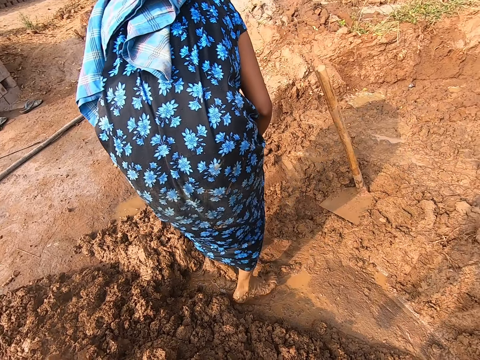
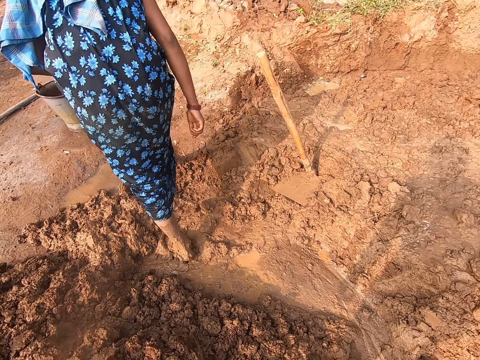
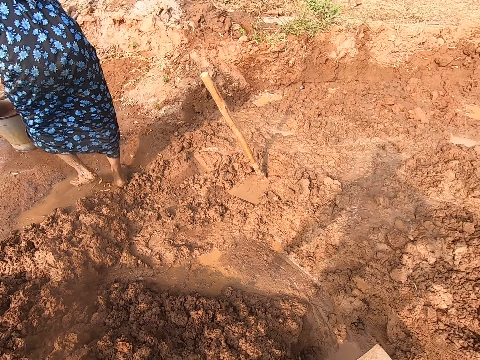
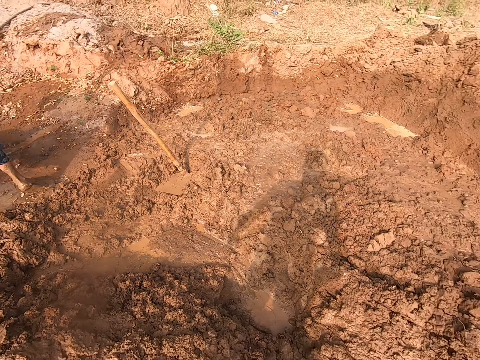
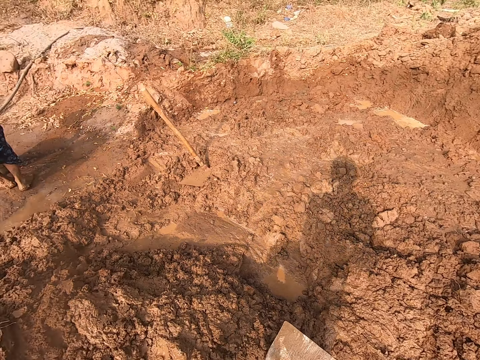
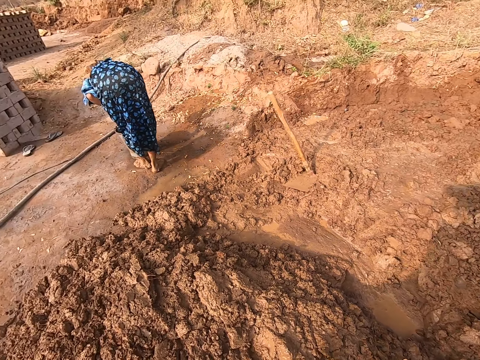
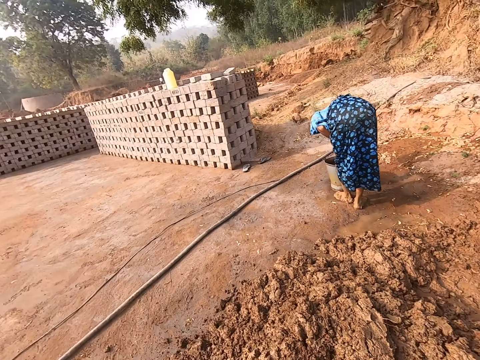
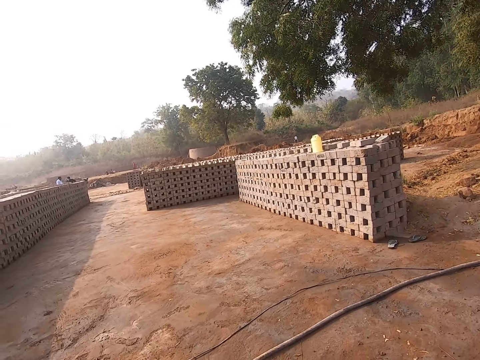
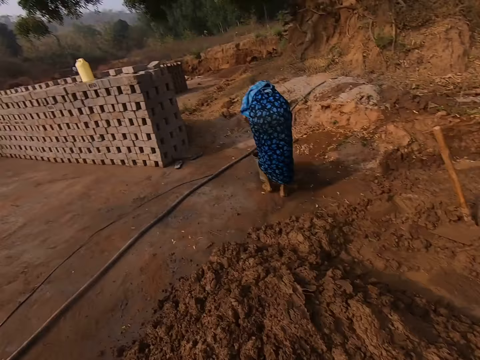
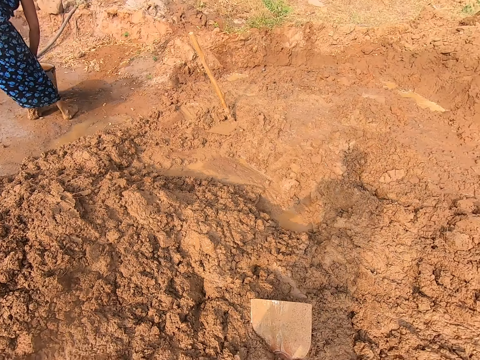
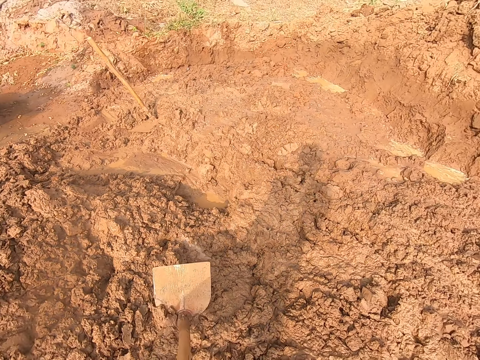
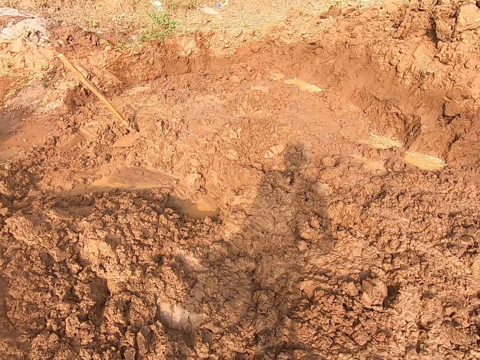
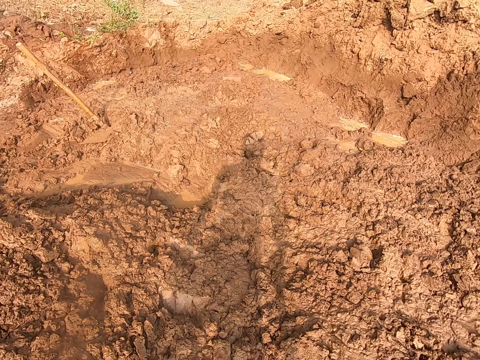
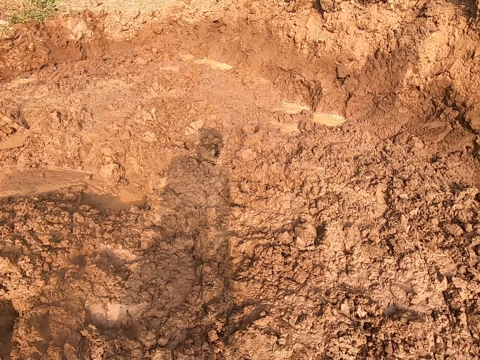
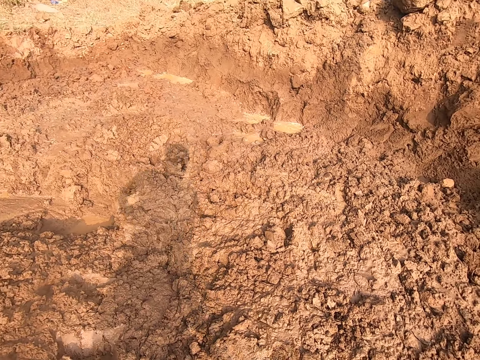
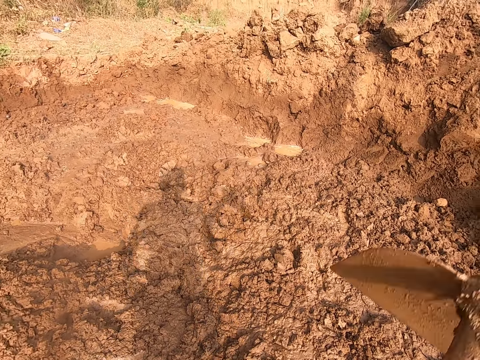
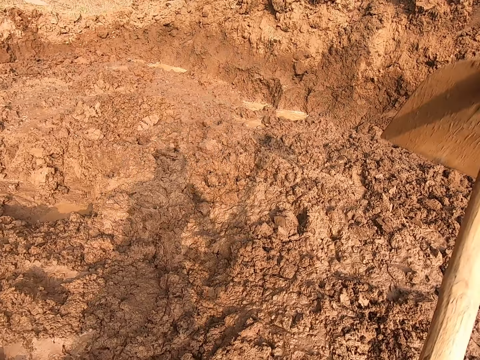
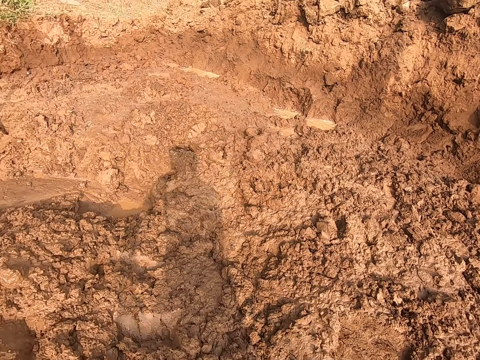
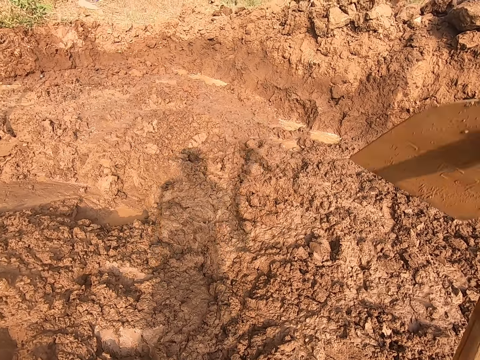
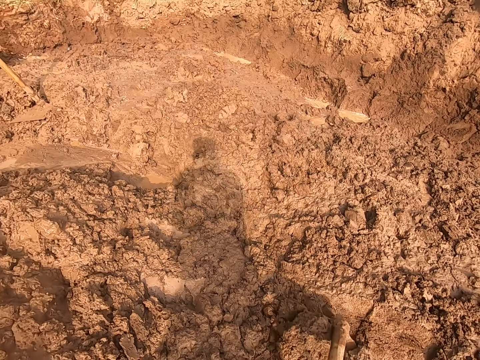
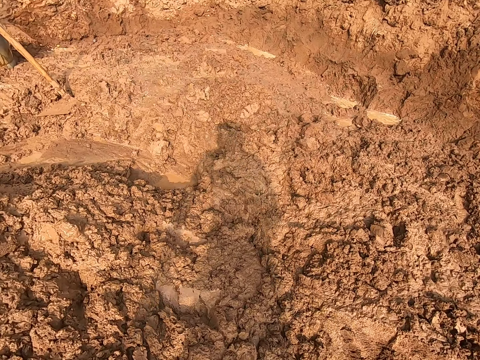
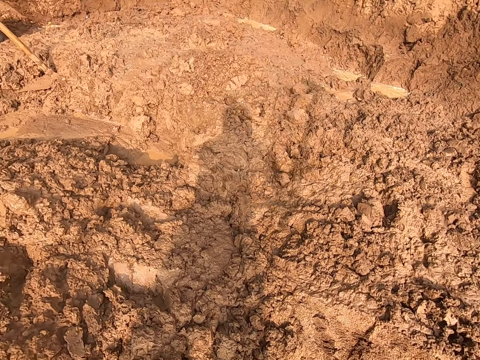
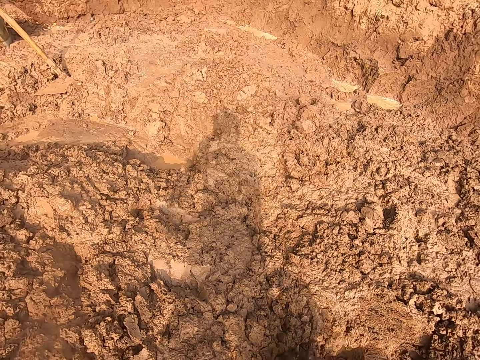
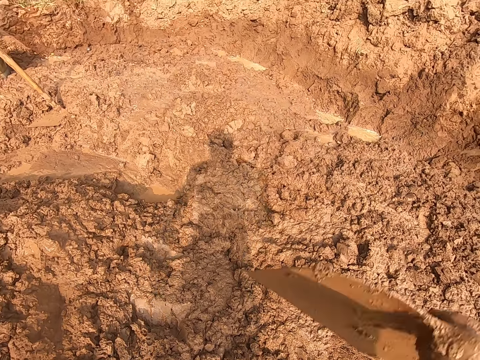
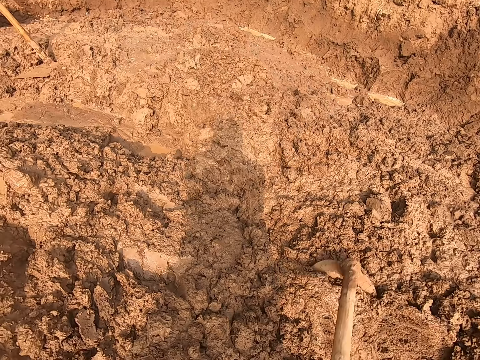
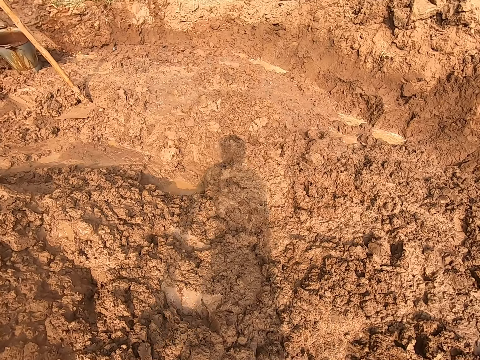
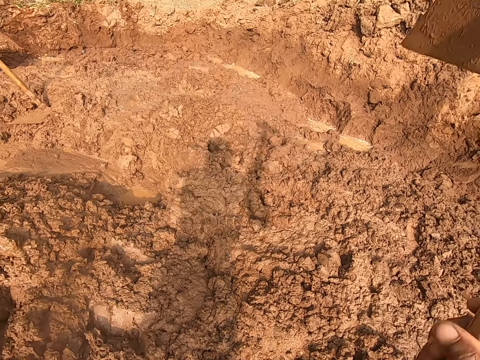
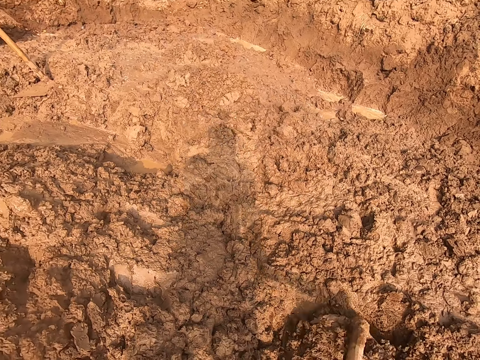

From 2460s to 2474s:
The camera wearer picks up the hoe or shovel from the ground with his right hand. He gathers soil on the ground with the hoe in his hands. He digs in the mud with the shovel.

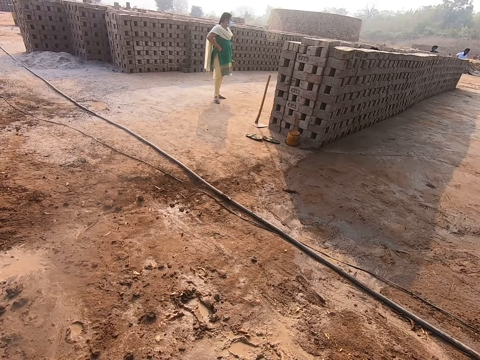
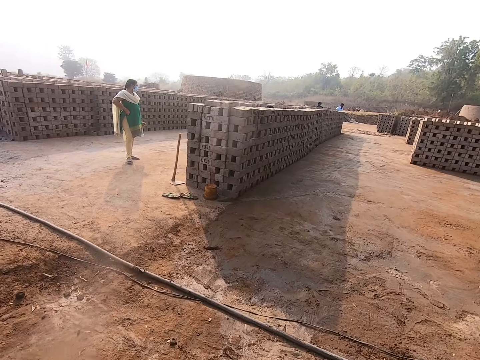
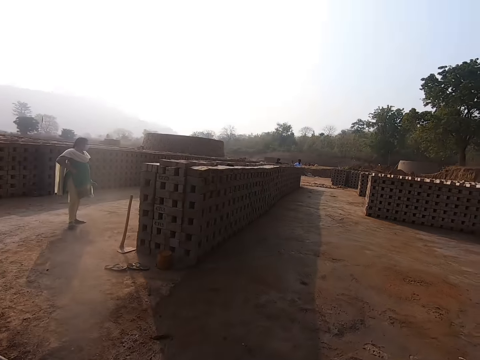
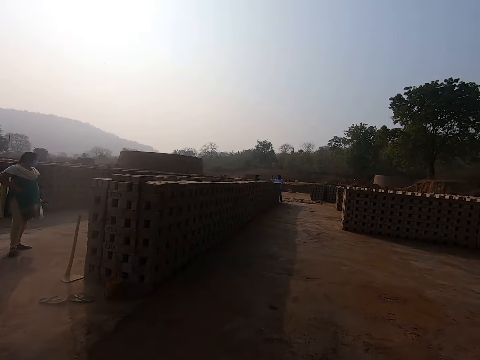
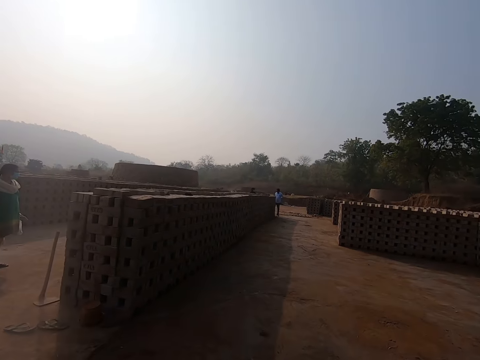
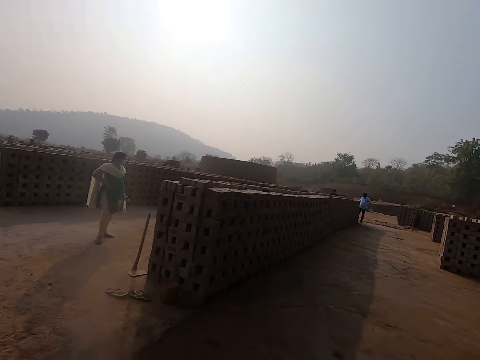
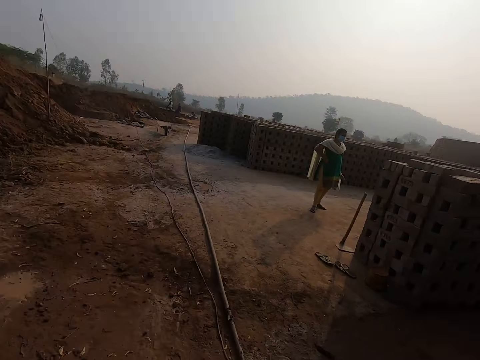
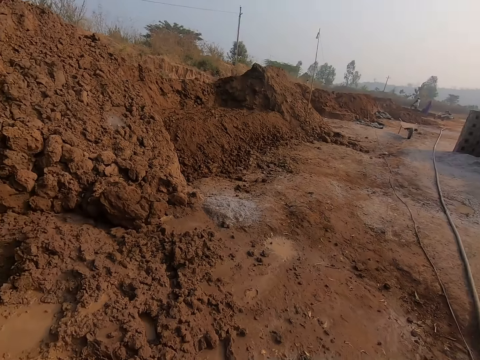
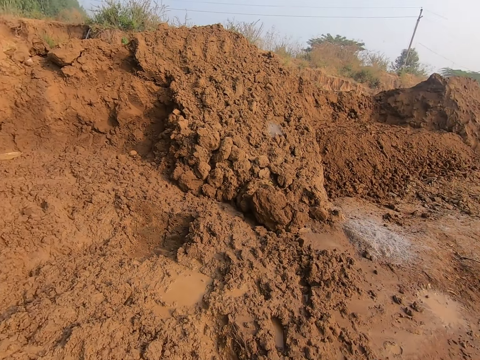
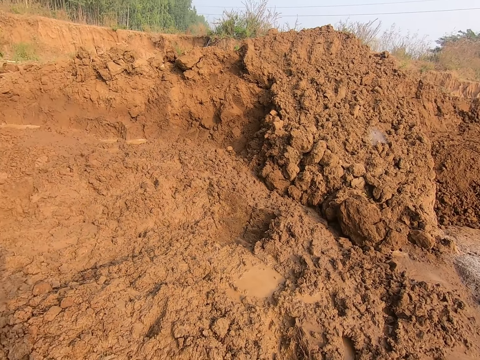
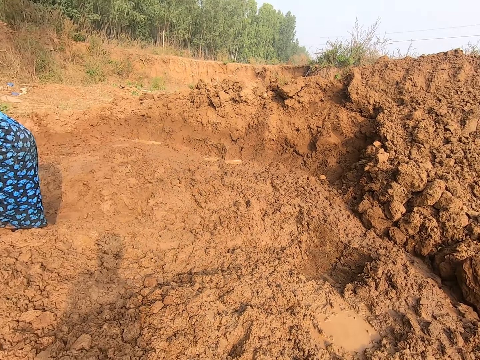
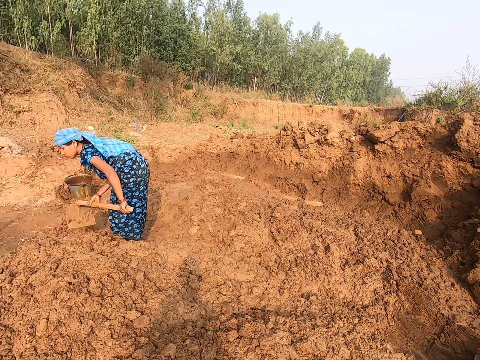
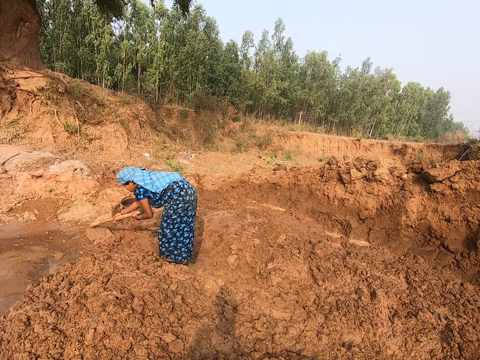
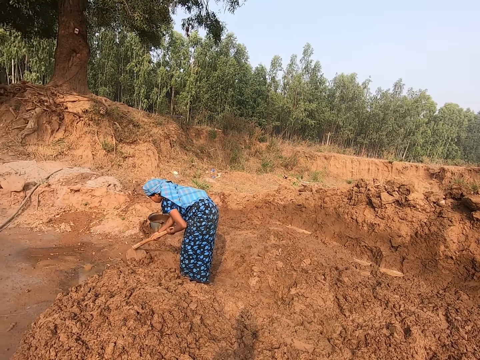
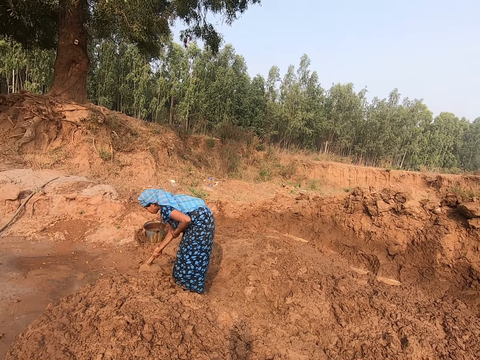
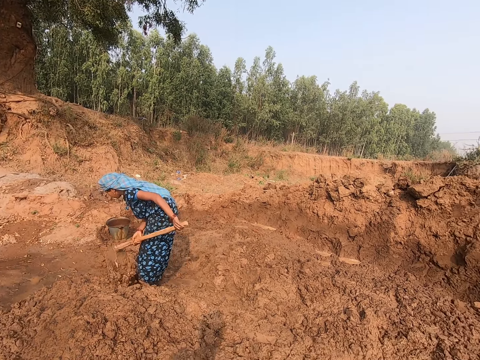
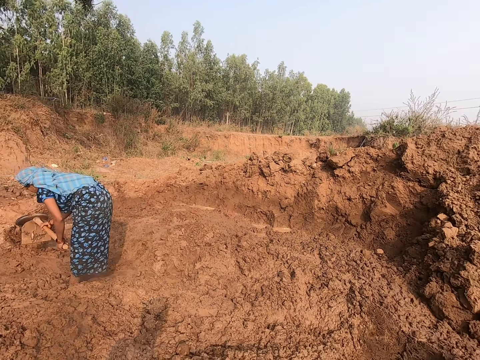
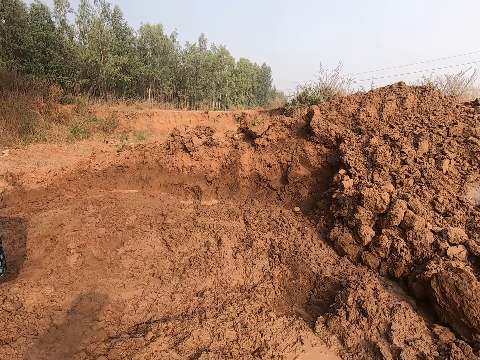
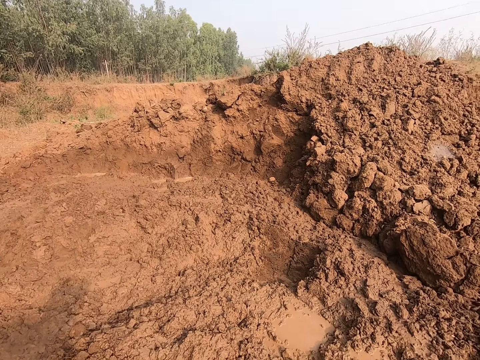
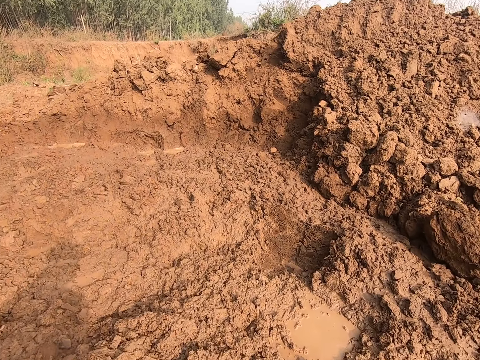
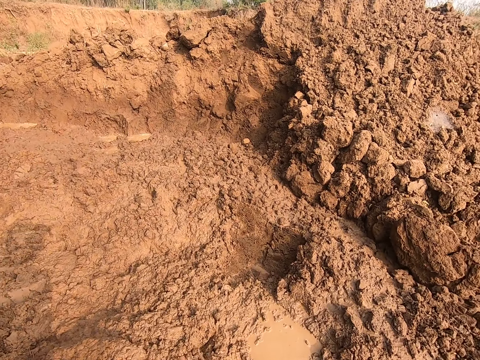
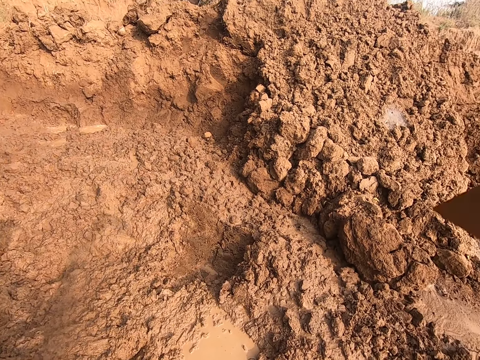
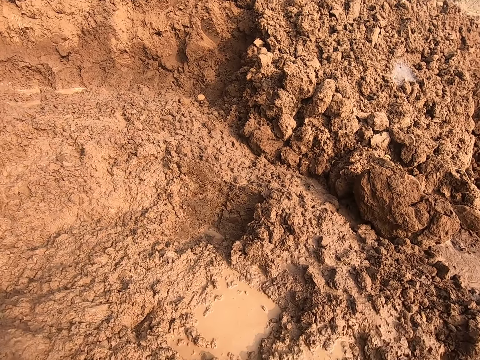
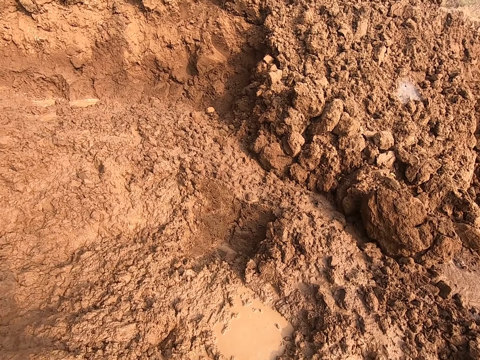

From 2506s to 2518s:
The camera wearer walks towards the bricks. They look around. They dig in the mud with the shovel.
